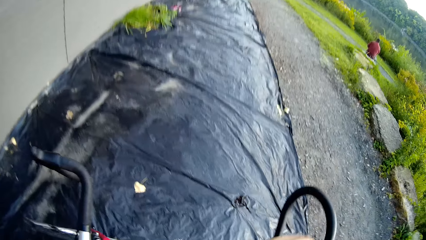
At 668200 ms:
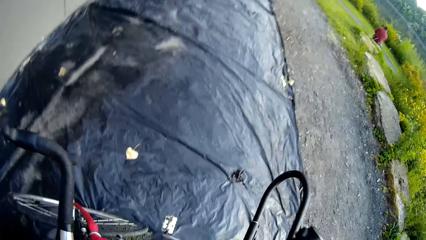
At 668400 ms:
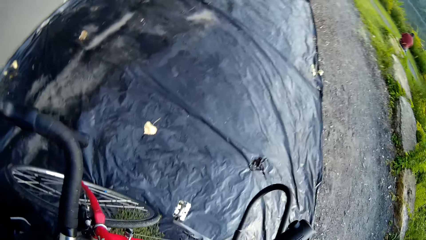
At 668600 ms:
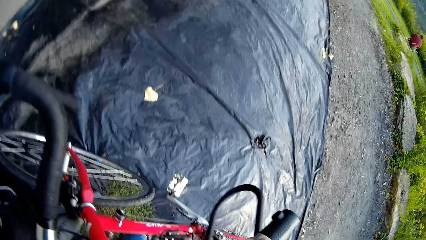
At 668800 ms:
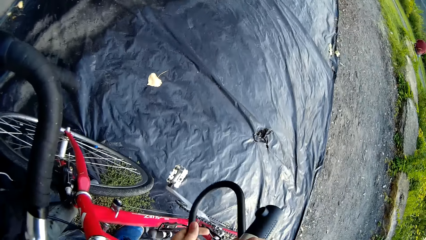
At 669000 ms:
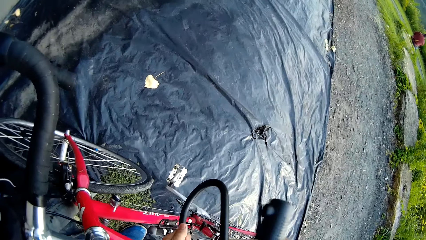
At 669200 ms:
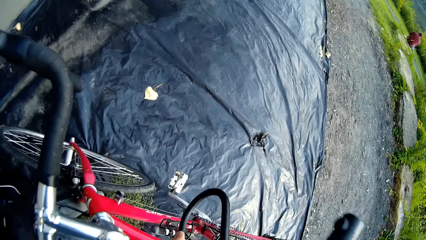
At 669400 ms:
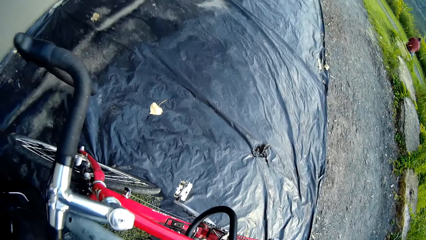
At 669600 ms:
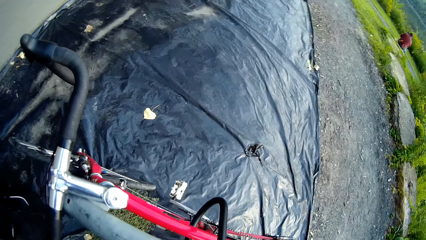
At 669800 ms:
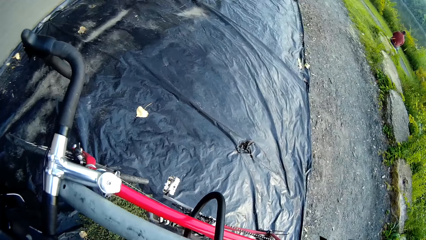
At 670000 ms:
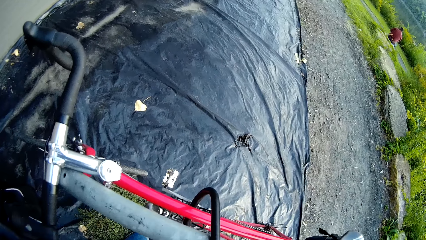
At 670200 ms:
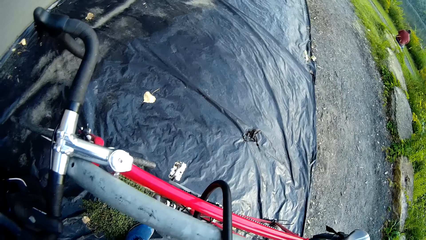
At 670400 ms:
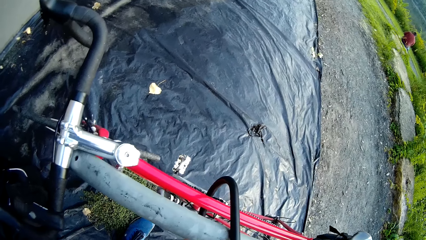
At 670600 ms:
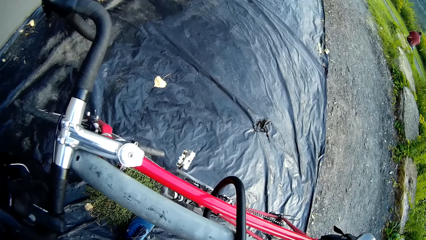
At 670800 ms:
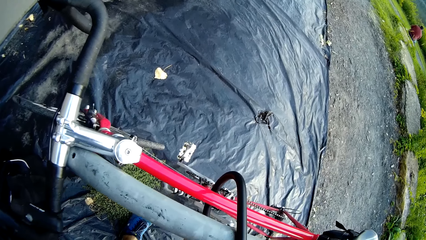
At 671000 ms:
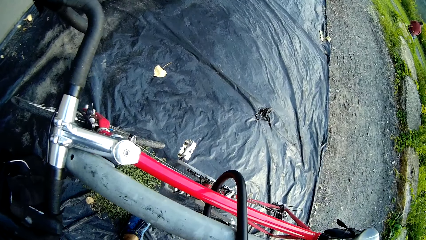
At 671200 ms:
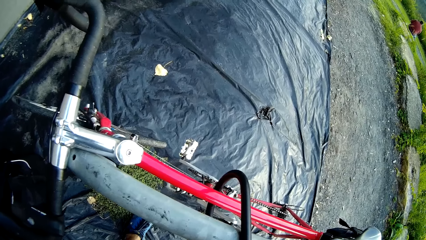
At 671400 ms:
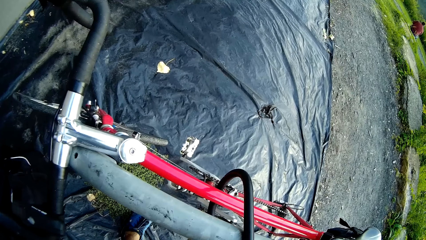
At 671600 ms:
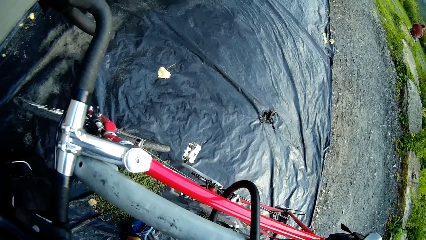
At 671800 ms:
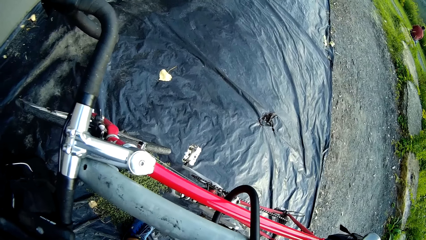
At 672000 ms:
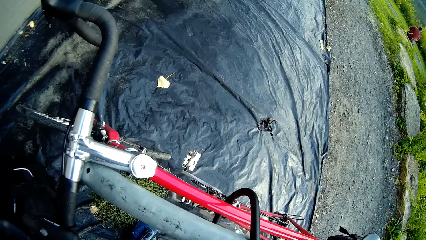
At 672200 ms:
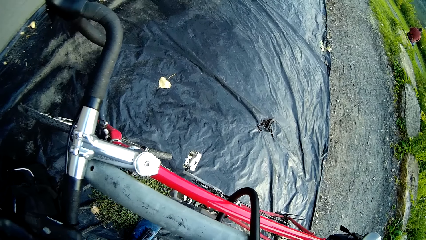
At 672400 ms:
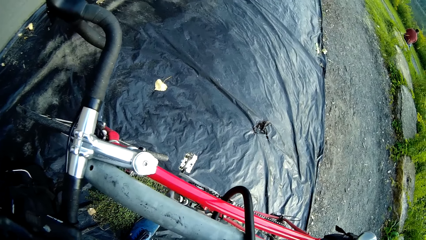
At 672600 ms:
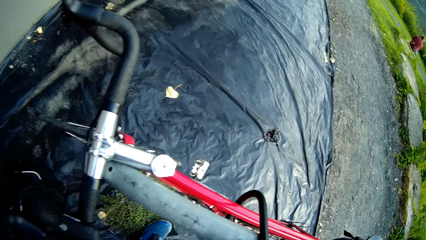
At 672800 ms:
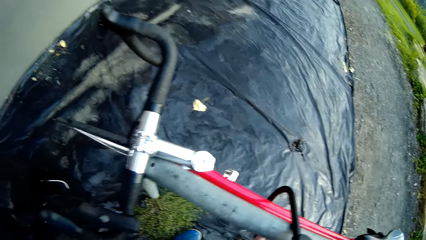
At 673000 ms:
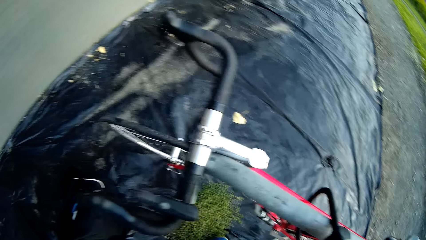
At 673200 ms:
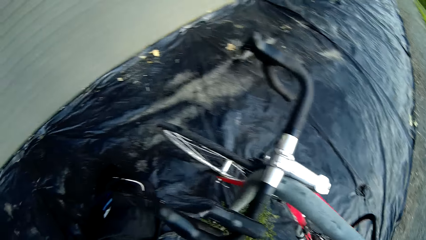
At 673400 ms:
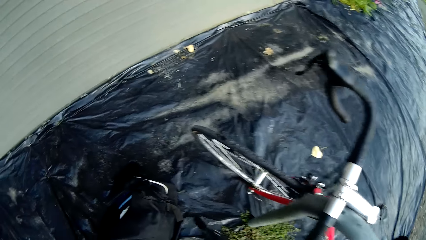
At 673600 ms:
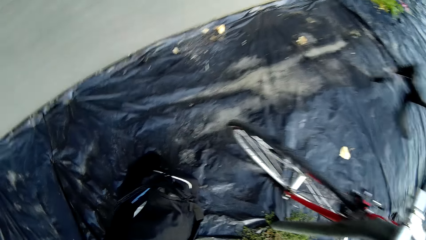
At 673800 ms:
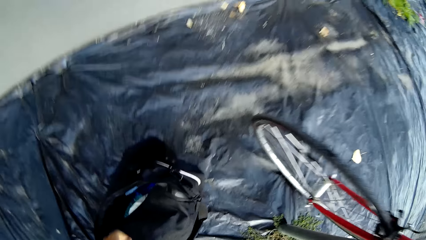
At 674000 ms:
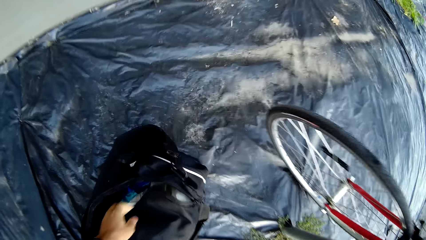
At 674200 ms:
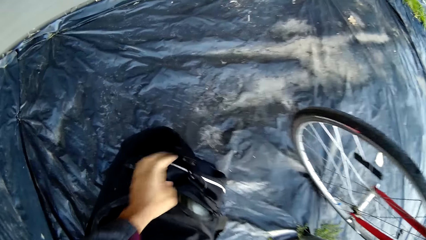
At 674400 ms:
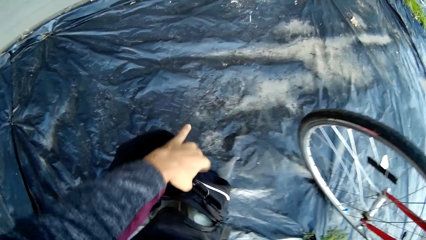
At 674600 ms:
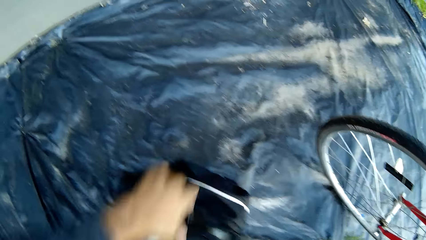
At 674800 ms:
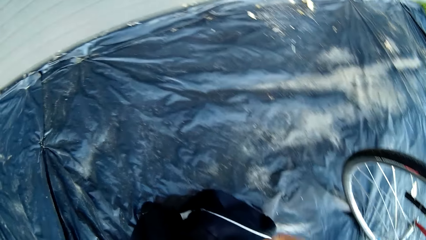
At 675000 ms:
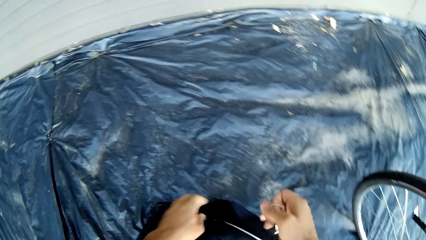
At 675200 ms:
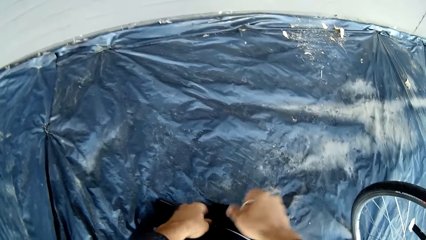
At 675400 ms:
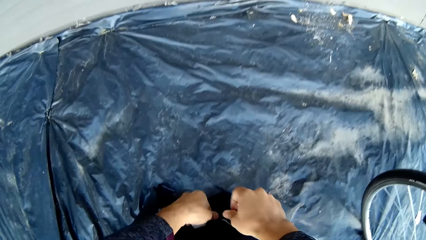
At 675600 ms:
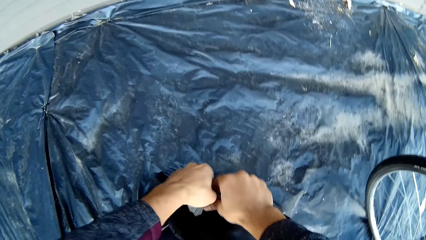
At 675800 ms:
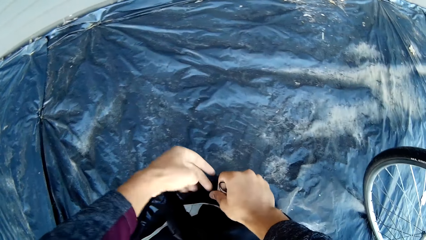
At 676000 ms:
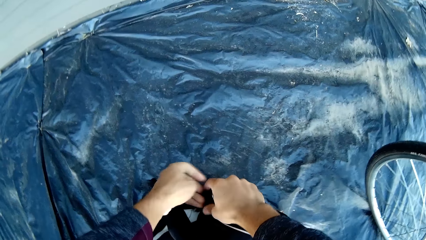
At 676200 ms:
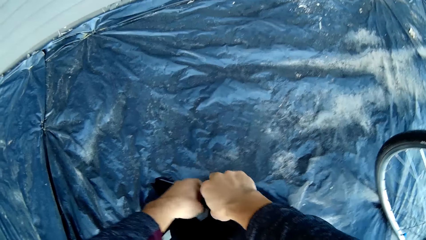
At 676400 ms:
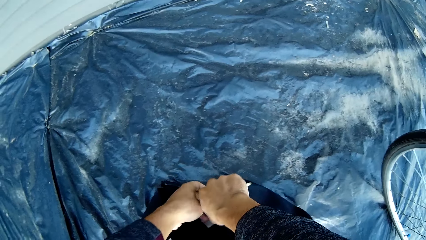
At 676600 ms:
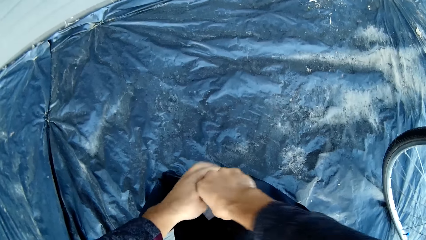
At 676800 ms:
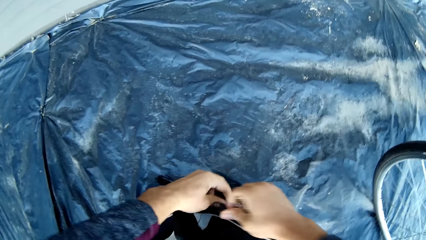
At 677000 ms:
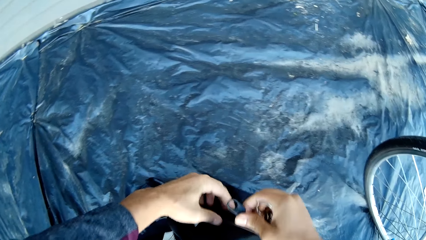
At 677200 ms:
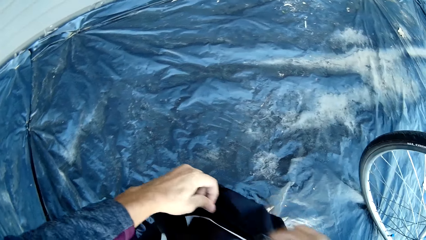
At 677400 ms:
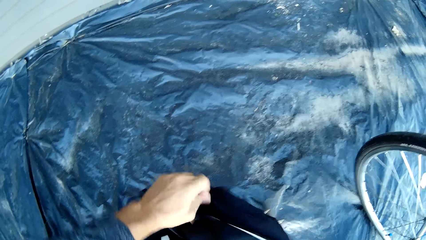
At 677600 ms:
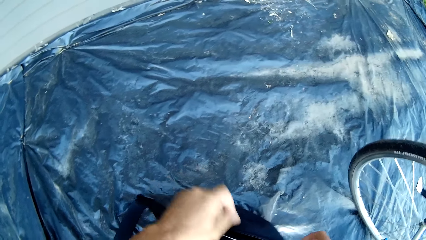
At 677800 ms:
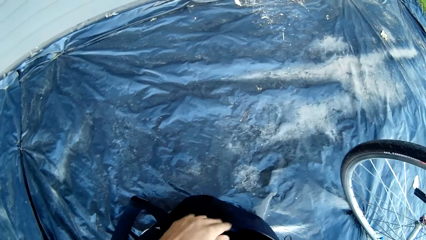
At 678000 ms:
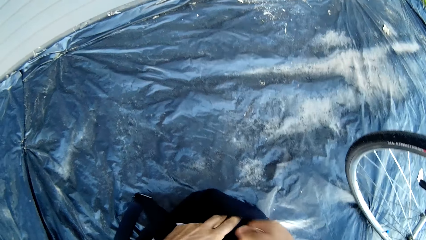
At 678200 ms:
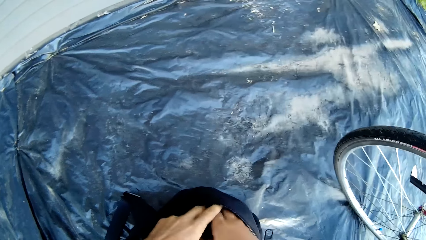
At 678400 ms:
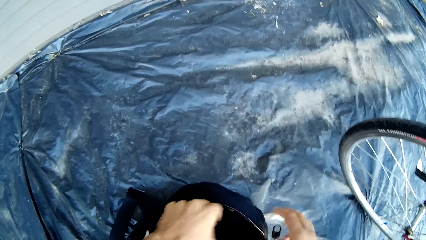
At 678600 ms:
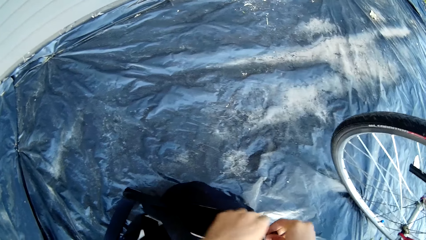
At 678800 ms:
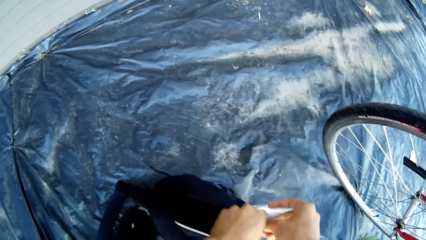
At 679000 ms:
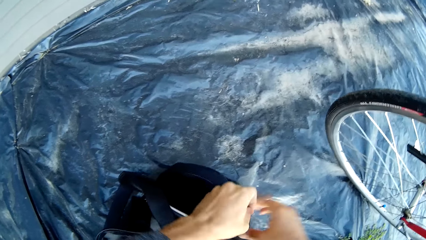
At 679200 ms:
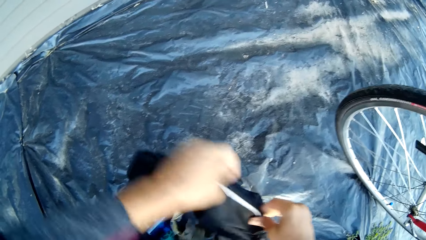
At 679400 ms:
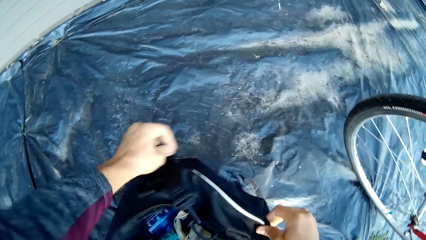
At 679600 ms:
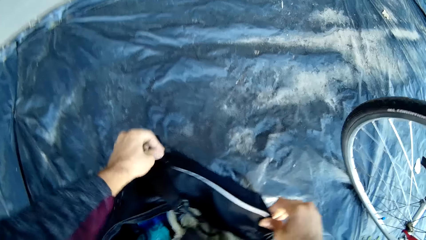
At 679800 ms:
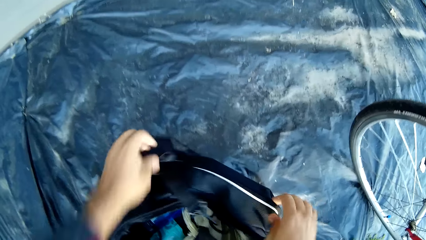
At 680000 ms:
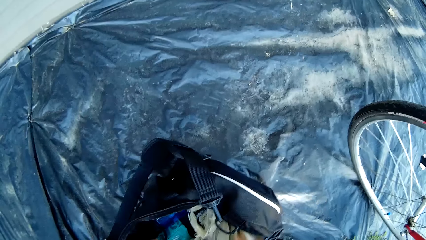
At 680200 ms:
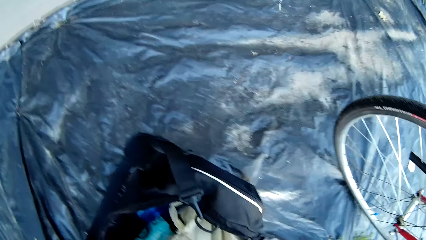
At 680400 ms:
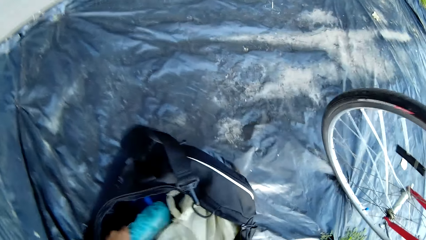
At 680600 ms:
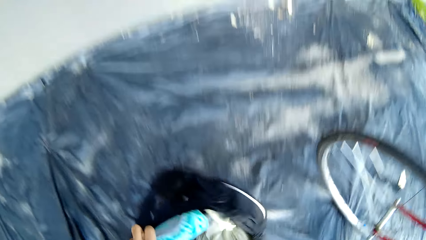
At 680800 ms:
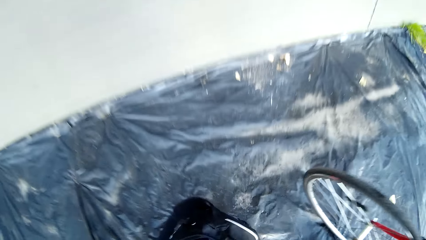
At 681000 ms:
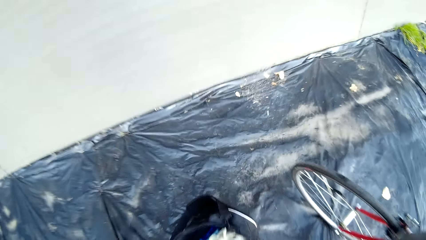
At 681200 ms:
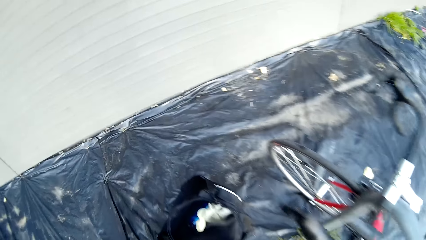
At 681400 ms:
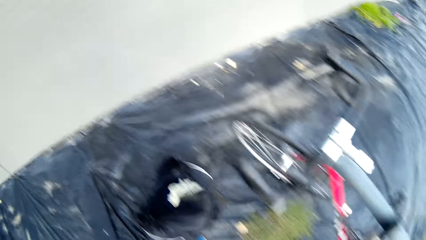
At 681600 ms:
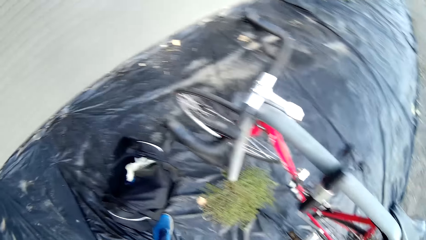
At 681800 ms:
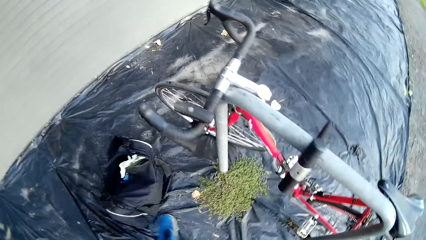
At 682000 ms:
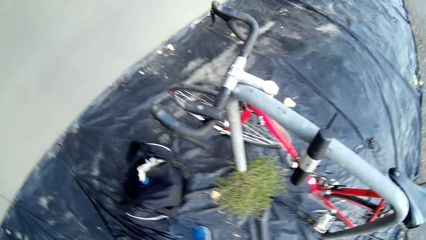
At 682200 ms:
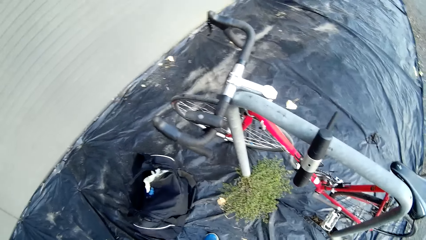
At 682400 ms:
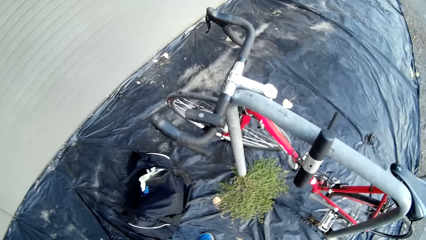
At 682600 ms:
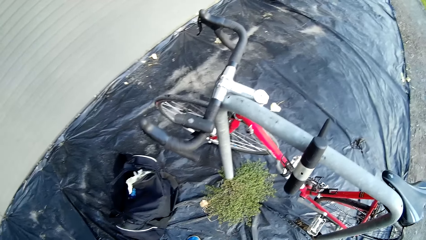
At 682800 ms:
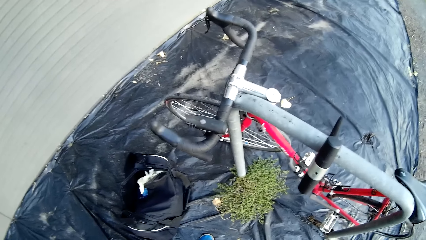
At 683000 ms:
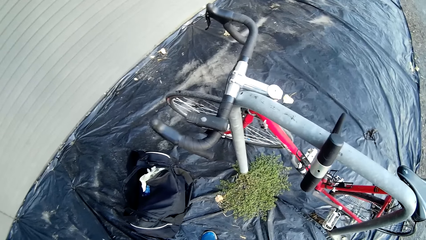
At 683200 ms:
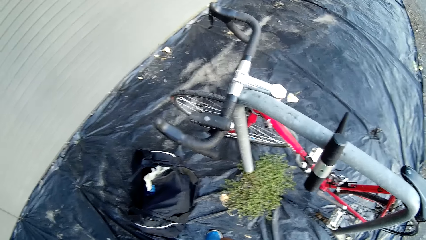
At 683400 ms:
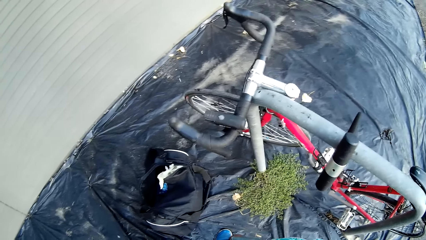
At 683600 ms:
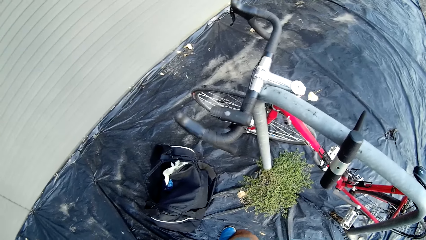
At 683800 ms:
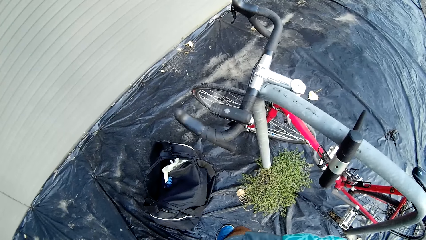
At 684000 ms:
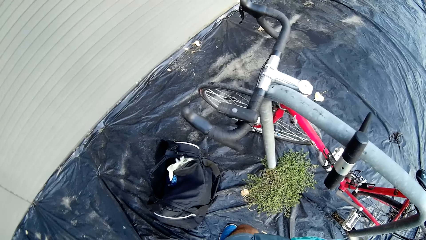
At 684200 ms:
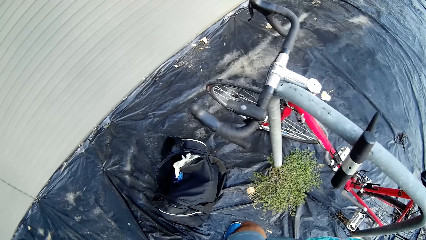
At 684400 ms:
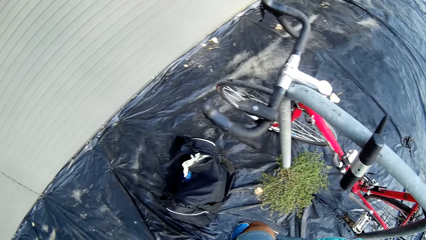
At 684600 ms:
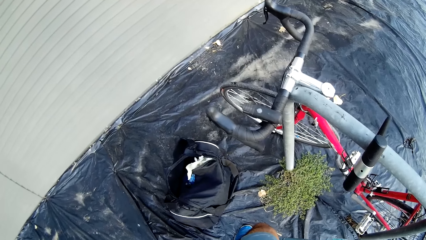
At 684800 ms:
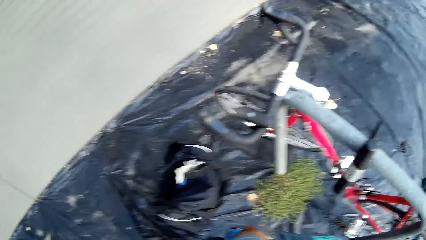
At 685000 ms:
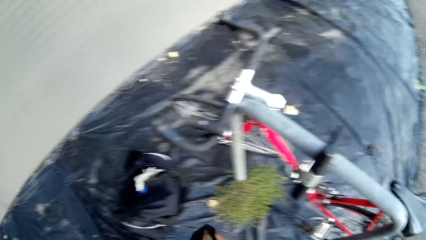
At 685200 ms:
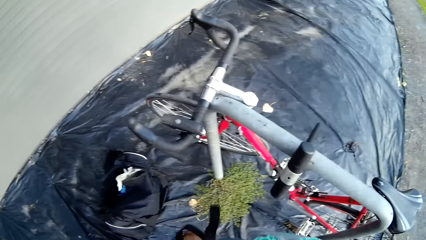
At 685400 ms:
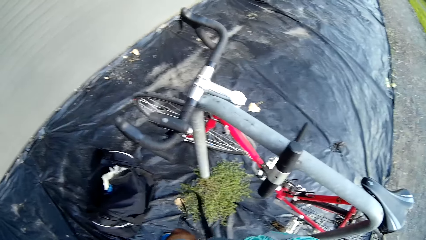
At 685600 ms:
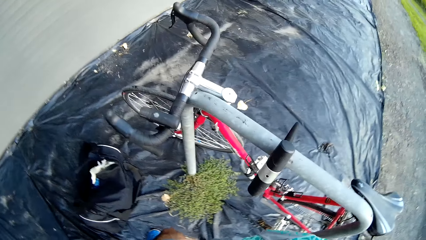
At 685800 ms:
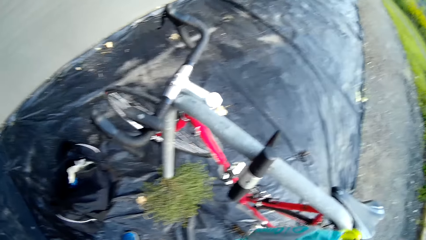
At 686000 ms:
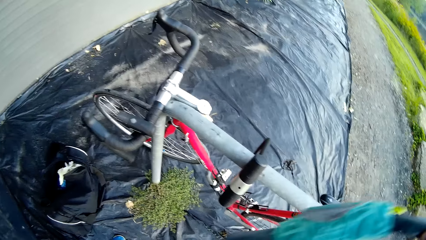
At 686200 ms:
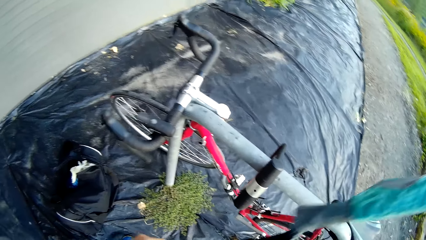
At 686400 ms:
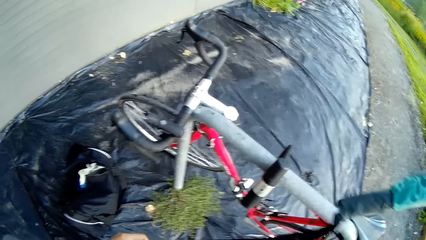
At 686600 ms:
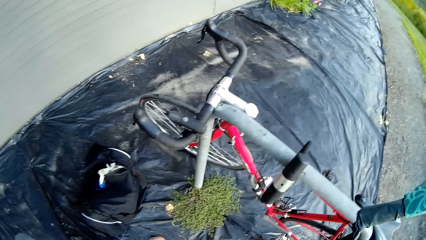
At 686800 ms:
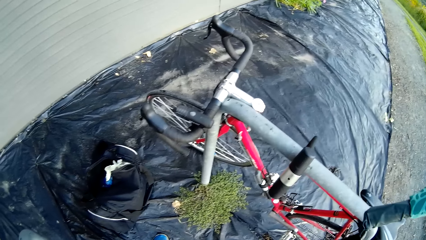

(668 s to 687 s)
The camera wearer unzips a bag. They pick up an umbrella in the bag. They look at the bag.
